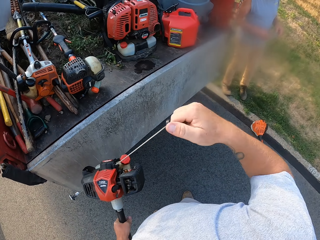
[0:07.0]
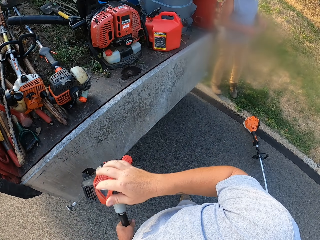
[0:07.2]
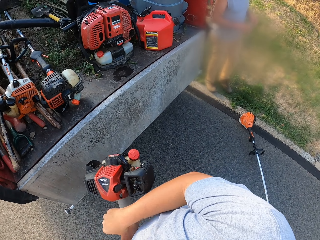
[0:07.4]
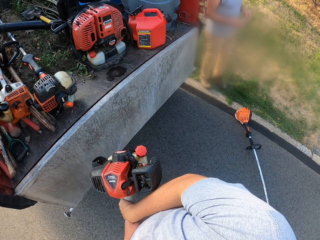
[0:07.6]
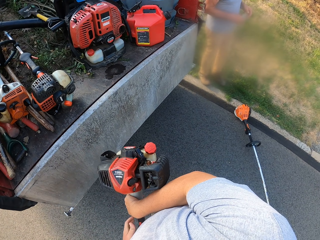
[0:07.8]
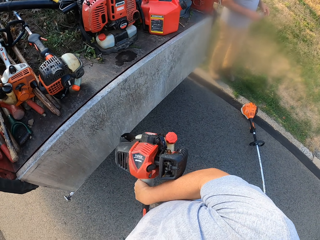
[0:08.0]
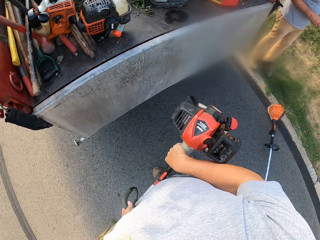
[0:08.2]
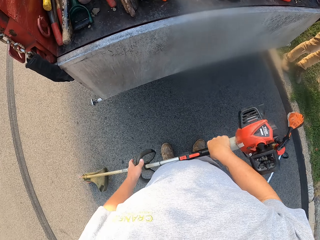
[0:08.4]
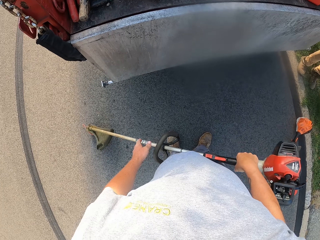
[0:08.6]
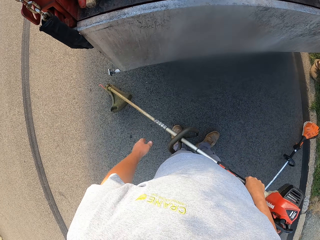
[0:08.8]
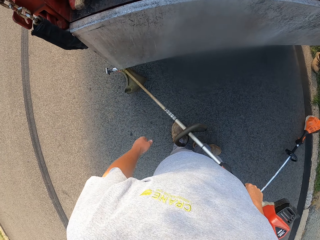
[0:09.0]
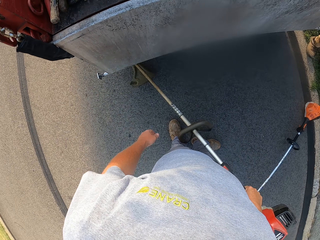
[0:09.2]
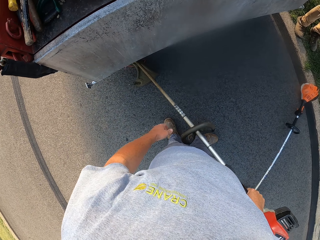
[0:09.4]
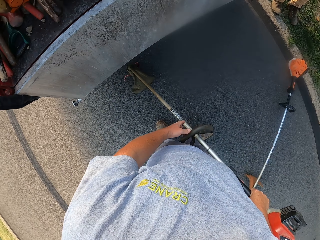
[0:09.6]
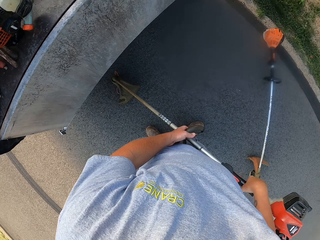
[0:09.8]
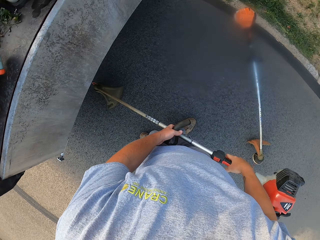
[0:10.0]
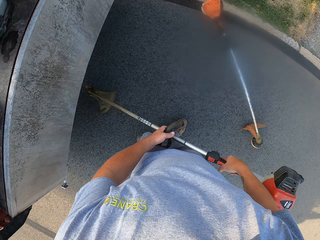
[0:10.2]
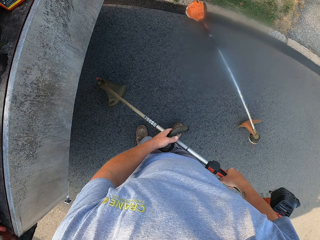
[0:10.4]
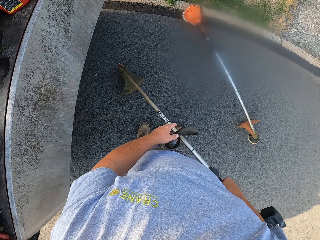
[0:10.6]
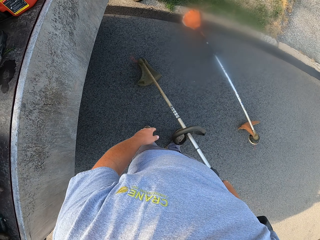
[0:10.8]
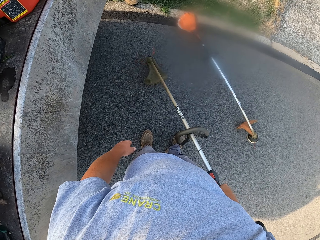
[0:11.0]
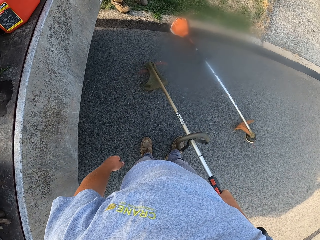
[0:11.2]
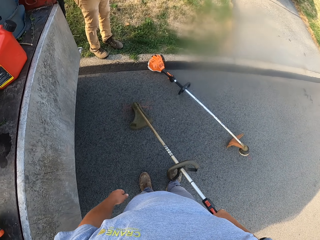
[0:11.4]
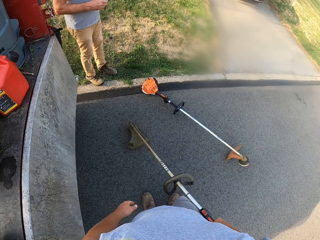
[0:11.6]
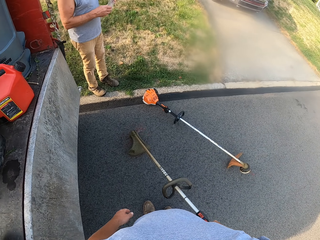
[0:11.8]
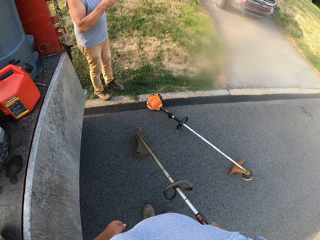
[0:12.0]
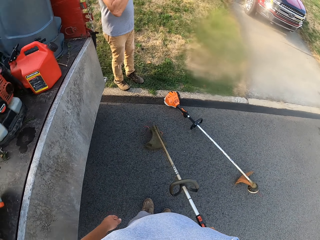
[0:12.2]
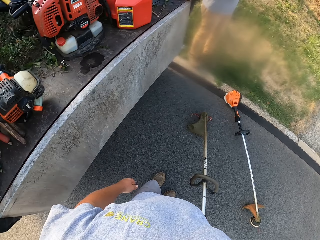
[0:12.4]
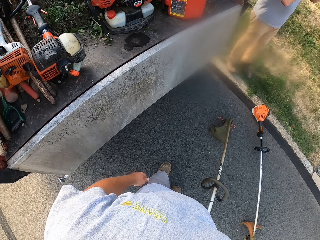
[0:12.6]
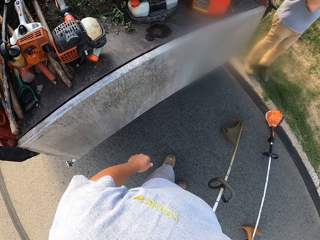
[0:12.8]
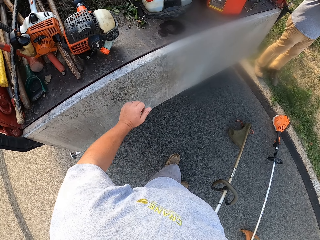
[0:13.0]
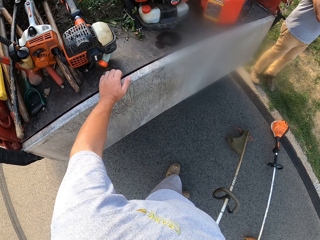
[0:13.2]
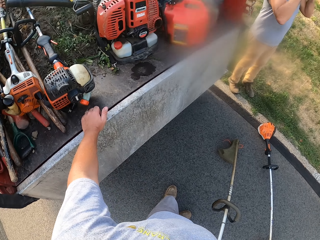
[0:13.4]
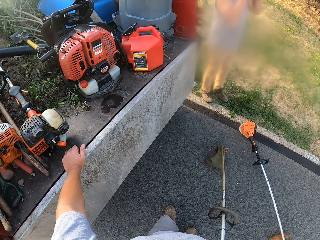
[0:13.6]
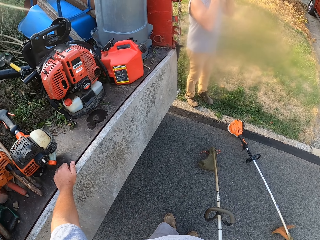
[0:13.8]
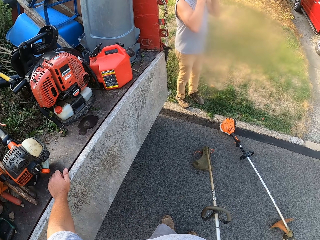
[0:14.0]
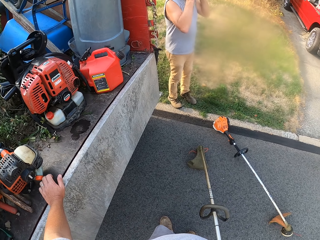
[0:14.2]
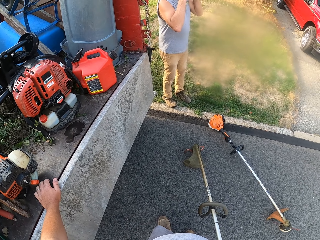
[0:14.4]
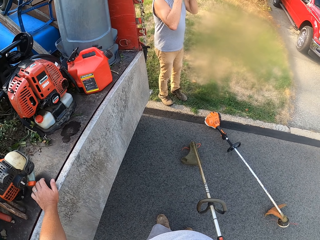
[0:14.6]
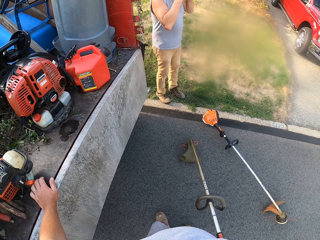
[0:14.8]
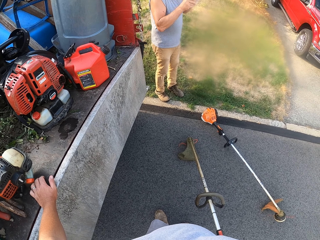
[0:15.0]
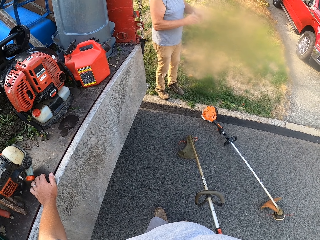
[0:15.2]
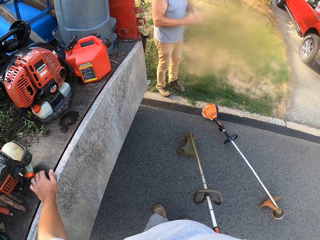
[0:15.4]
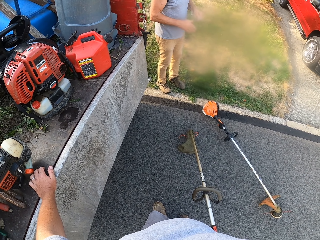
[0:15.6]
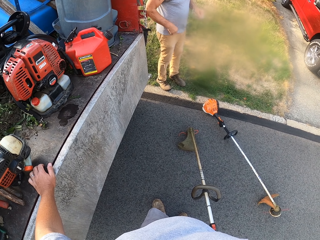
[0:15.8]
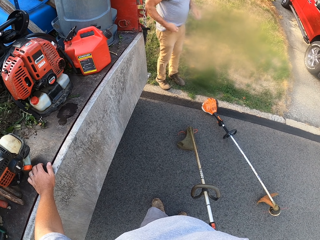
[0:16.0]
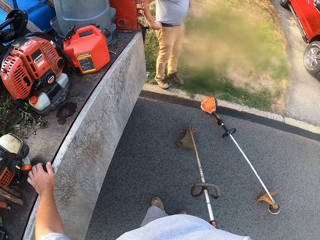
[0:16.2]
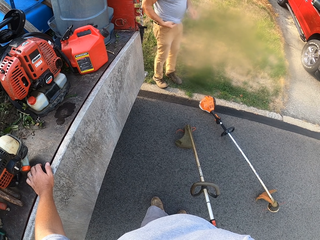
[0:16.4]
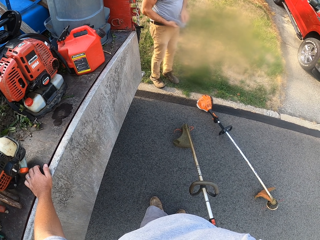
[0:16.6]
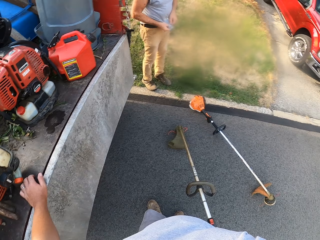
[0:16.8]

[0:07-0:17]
The camera wearer holds a grass trimmer with both hands. They grab a truck with the left hand. They touch the truck.

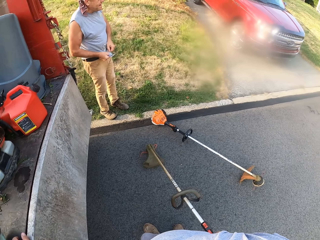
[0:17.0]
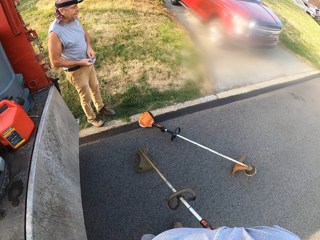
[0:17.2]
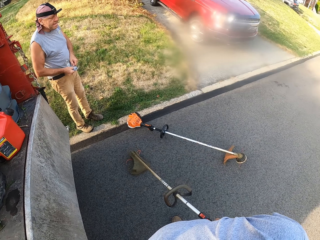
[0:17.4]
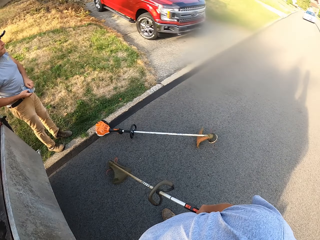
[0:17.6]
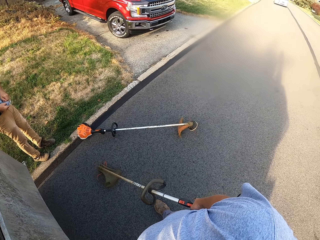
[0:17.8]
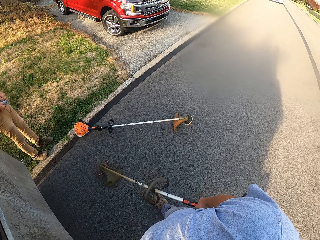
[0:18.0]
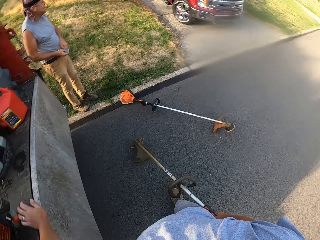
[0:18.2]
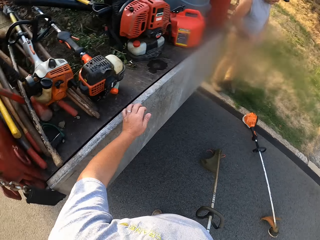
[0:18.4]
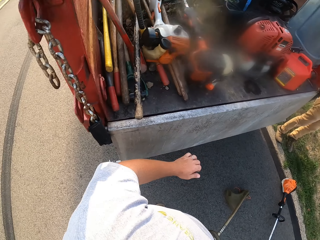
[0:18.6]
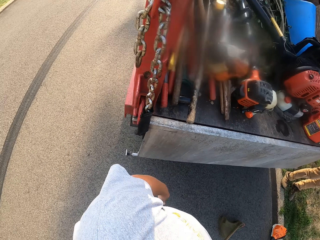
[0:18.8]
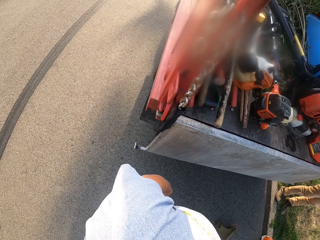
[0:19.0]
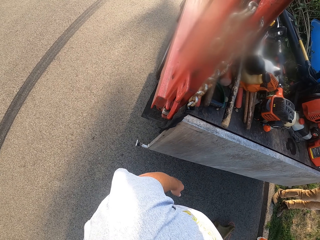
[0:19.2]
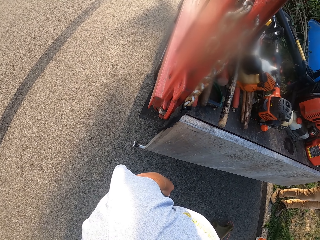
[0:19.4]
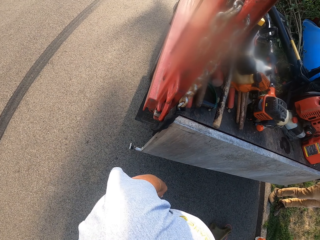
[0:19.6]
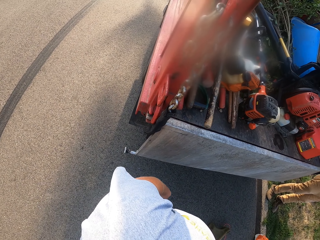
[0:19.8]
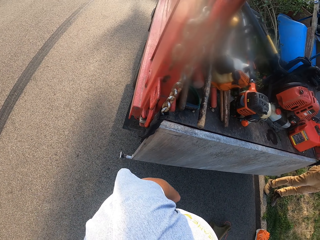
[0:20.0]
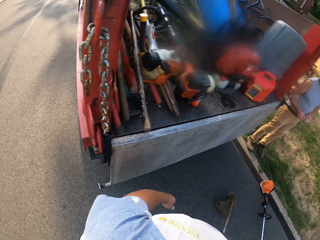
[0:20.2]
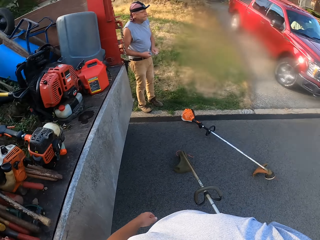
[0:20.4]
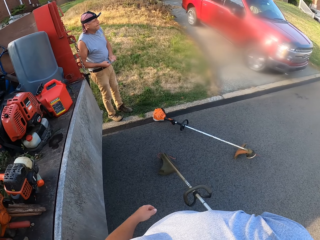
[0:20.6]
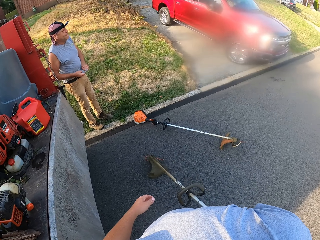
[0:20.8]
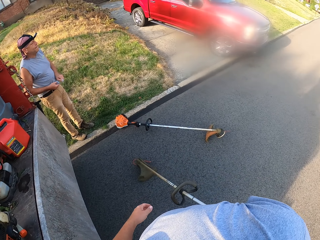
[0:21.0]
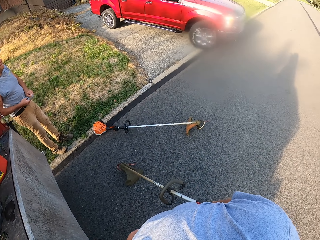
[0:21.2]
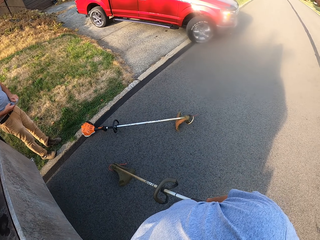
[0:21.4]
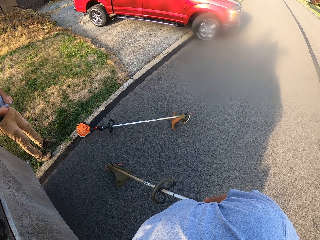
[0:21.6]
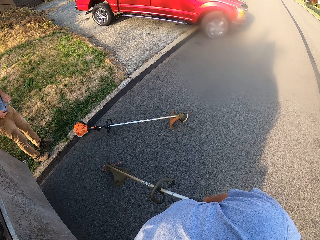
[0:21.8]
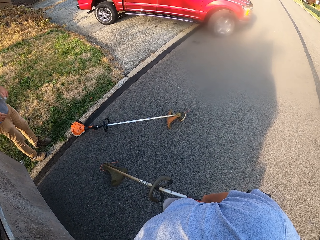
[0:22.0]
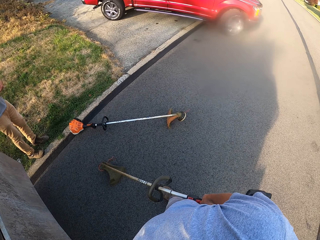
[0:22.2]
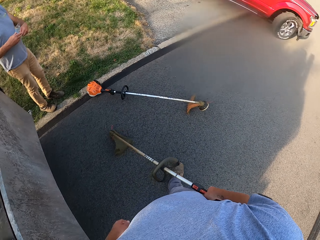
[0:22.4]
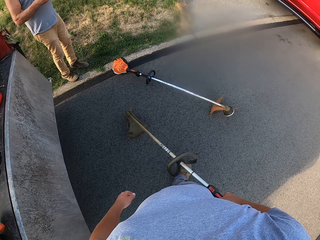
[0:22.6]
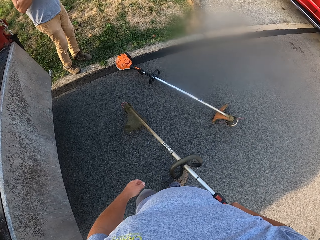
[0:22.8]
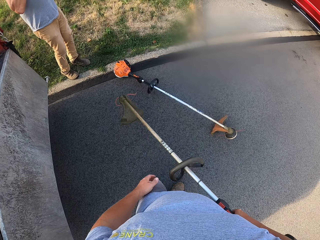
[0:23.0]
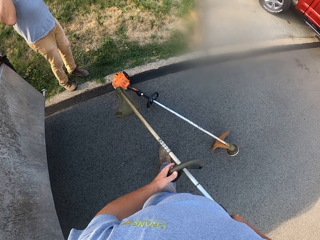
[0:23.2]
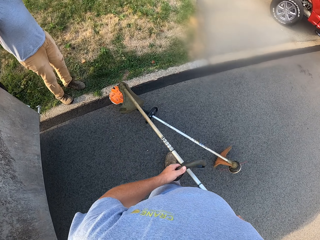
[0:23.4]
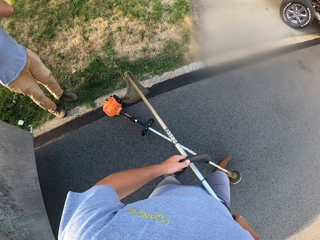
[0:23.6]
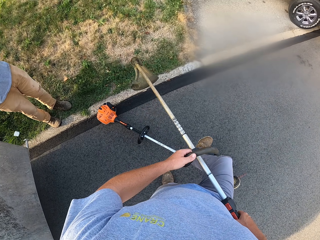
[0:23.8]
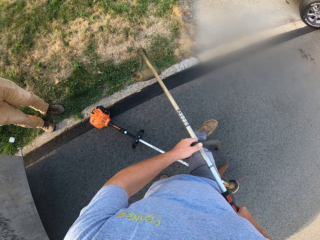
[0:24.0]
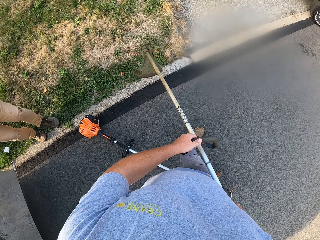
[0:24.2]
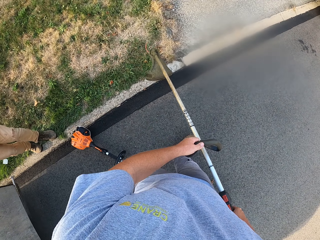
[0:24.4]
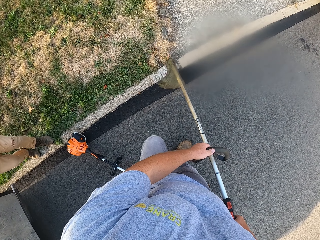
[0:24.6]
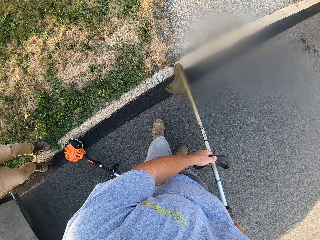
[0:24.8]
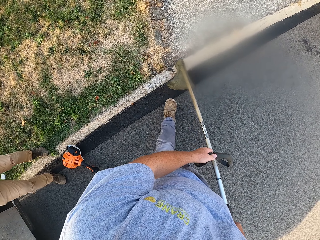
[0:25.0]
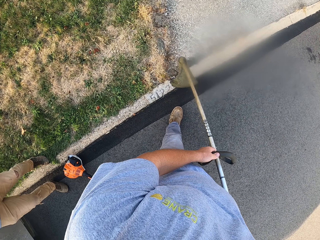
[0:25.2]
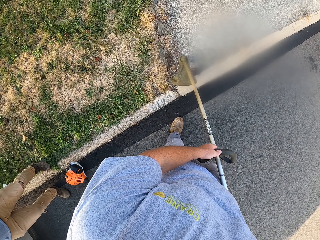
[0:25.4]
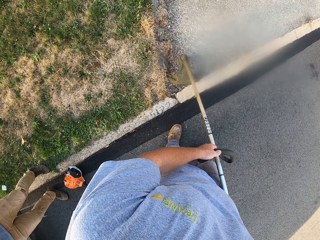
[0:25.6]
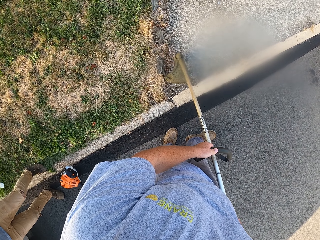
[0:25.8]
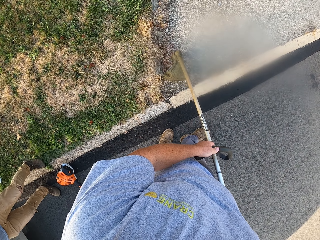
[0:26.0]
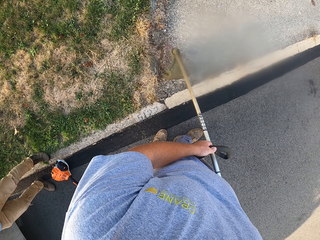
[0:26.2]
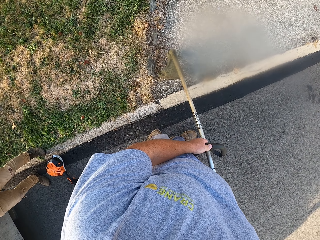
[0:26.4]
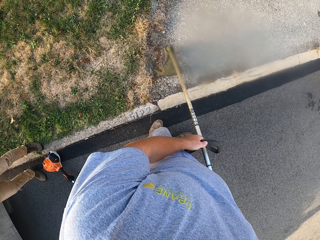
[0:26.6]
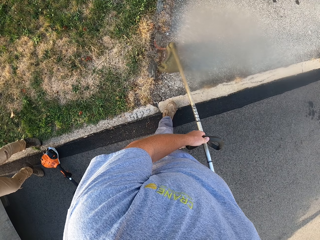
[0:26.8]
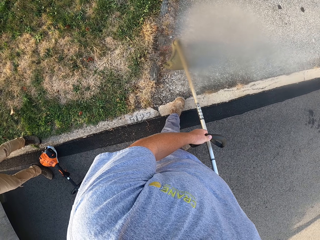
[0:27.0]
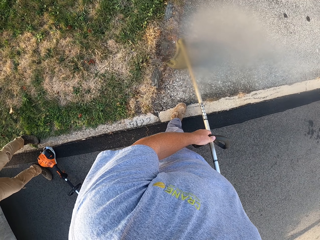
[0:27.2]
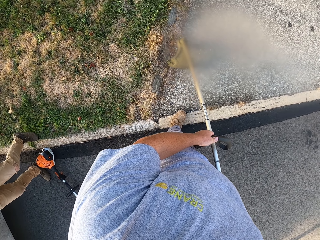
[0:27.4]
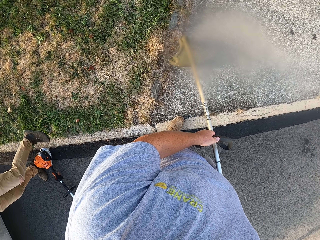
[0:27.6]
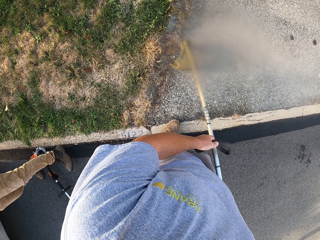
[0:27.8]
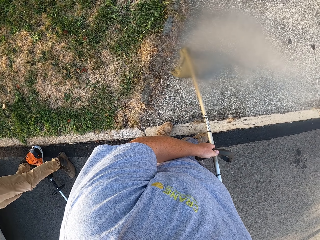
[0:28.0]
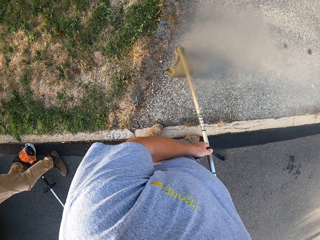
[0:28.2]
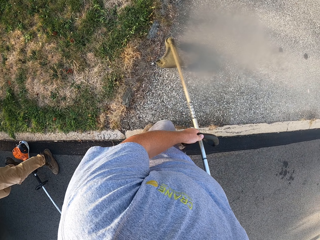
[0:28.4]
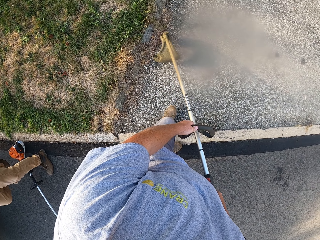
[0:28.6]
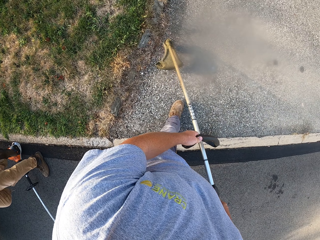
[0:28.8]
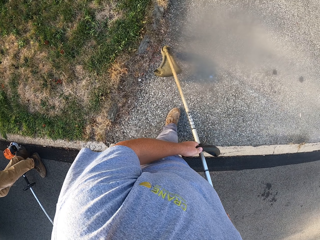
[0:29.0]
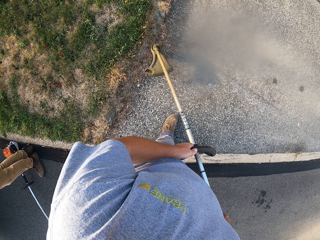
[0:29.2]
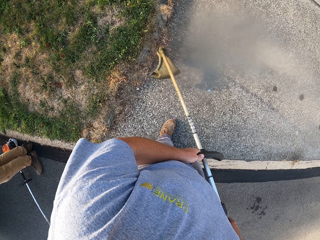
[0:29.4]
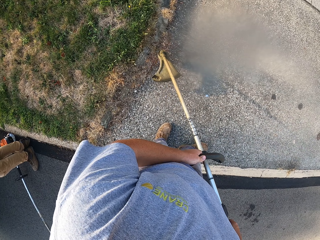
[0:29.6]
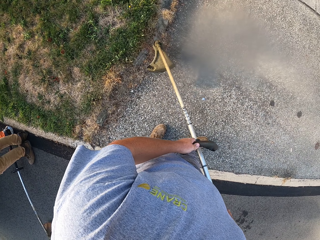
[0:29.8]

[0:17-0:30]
The camera wearer looks around. They withdraw the left hand from the truck. They interact with a man. They hold the grass trimmer with both hands. They walk. They trim the grass with the grass trimmer.
